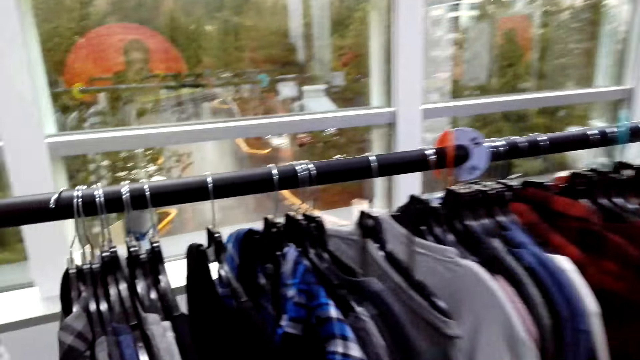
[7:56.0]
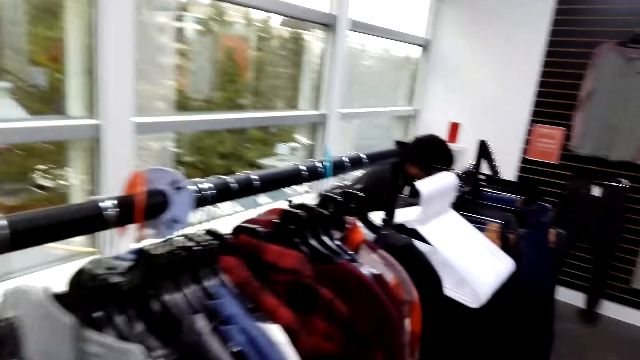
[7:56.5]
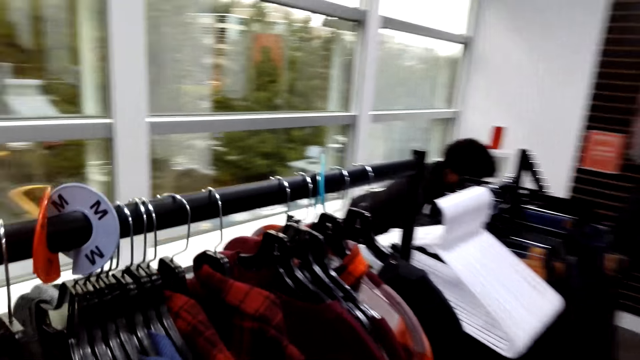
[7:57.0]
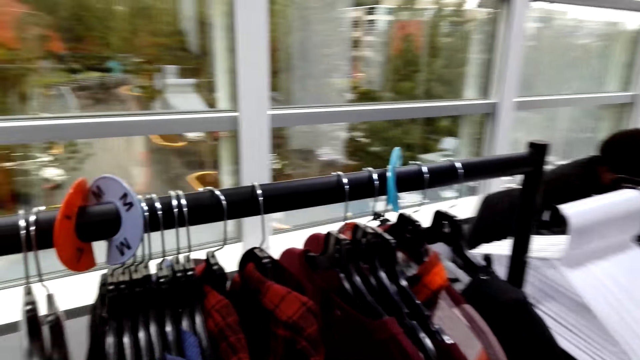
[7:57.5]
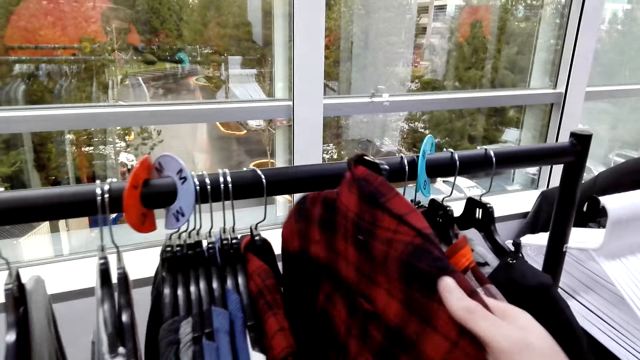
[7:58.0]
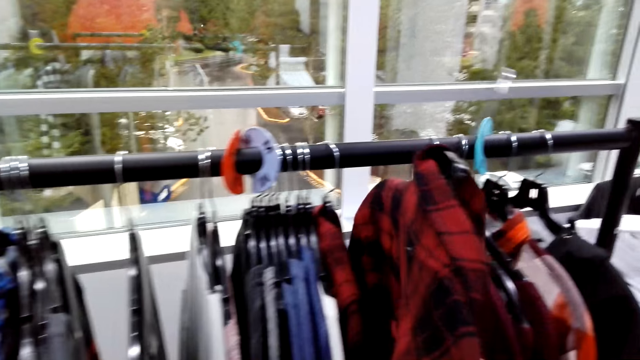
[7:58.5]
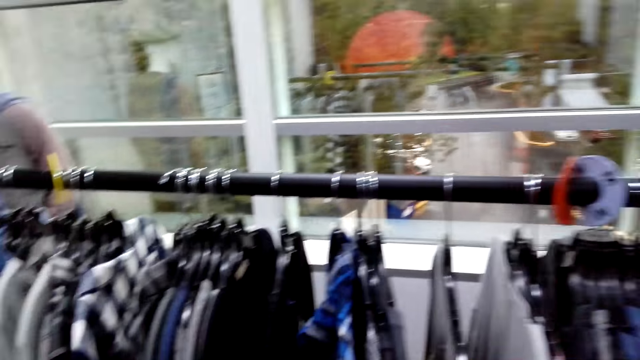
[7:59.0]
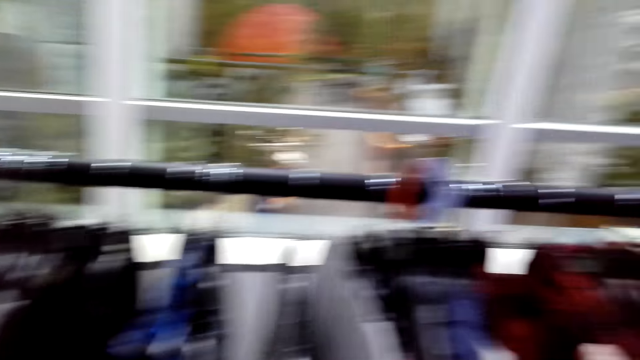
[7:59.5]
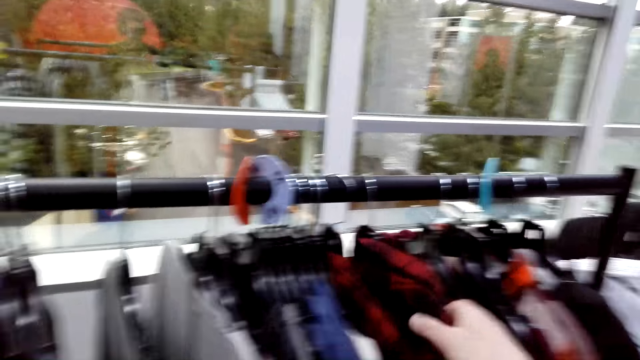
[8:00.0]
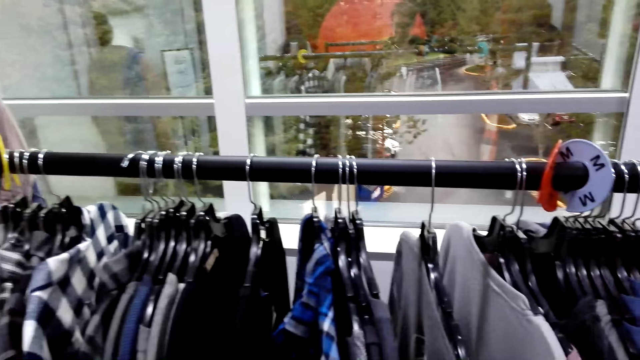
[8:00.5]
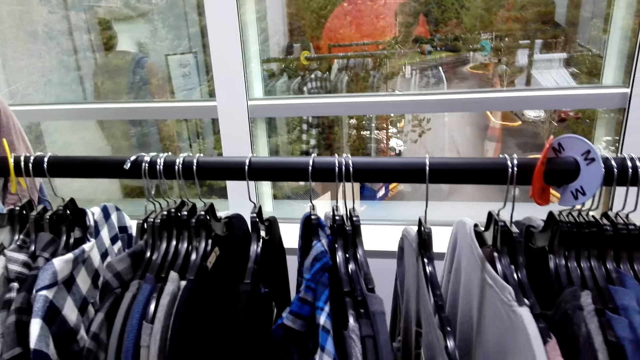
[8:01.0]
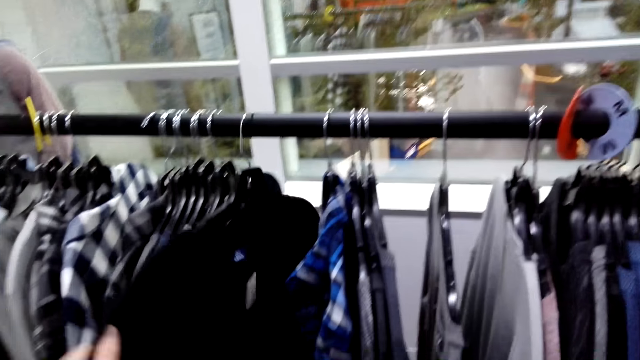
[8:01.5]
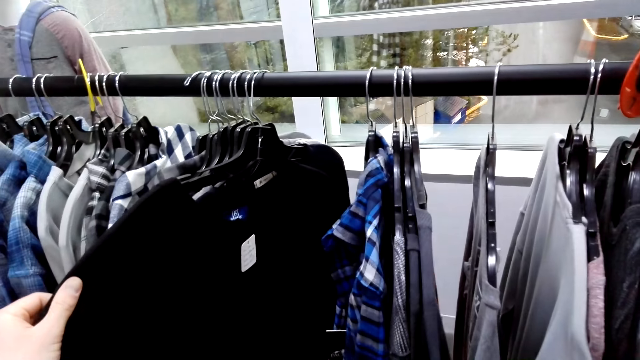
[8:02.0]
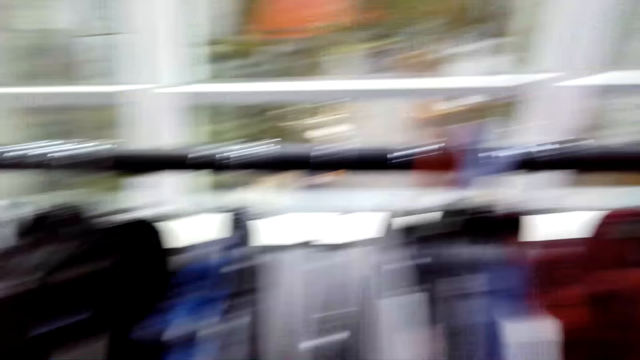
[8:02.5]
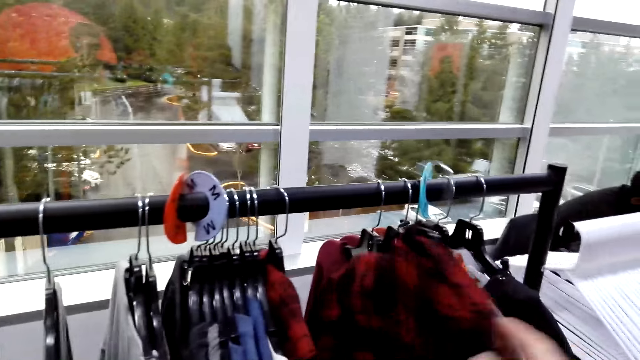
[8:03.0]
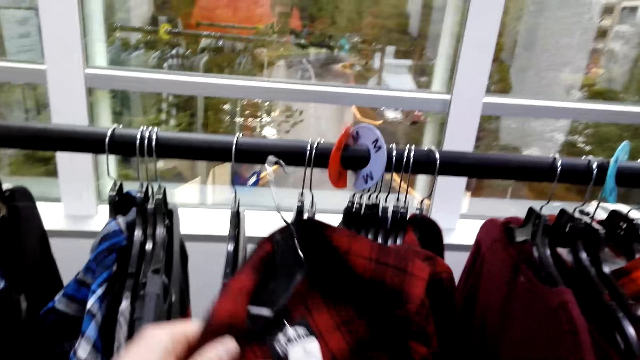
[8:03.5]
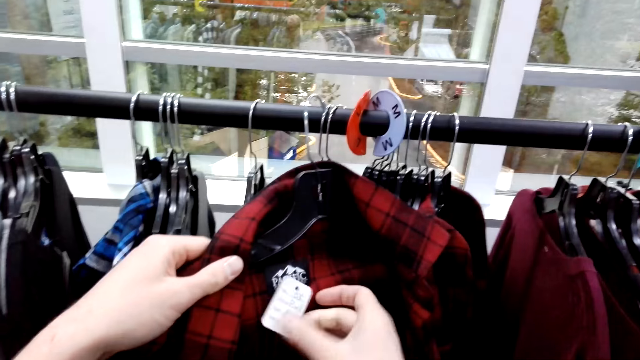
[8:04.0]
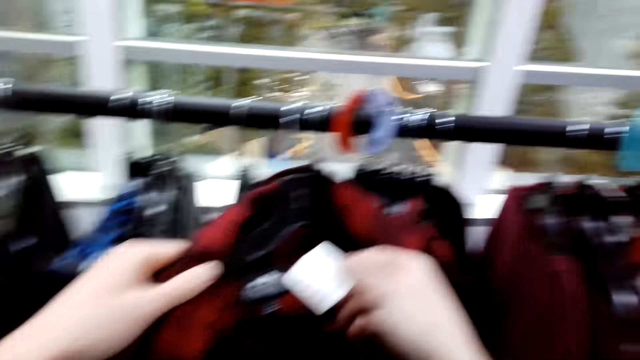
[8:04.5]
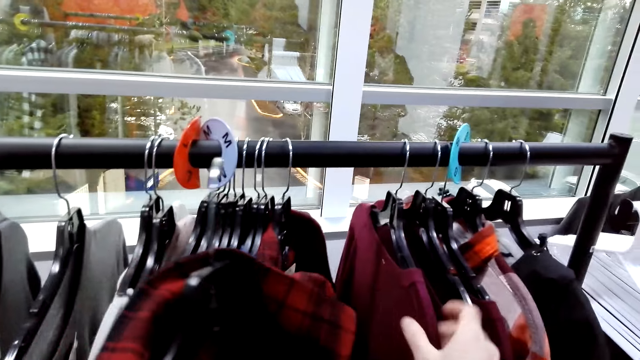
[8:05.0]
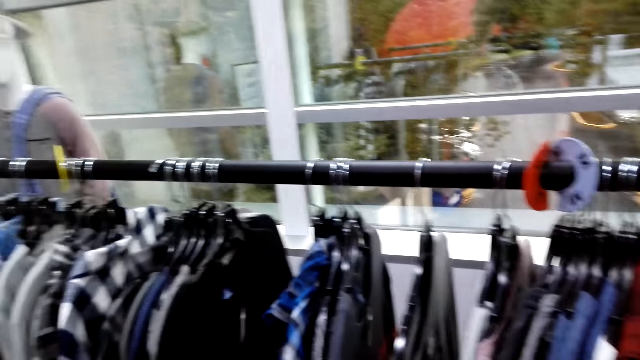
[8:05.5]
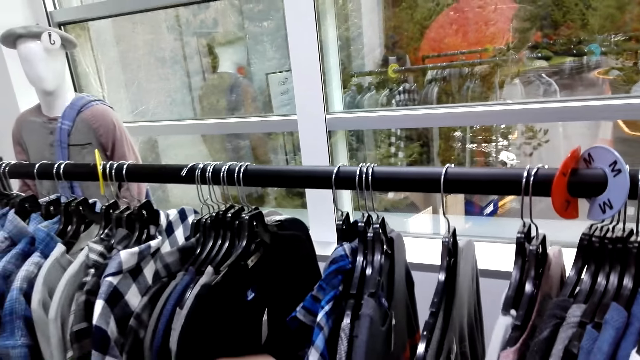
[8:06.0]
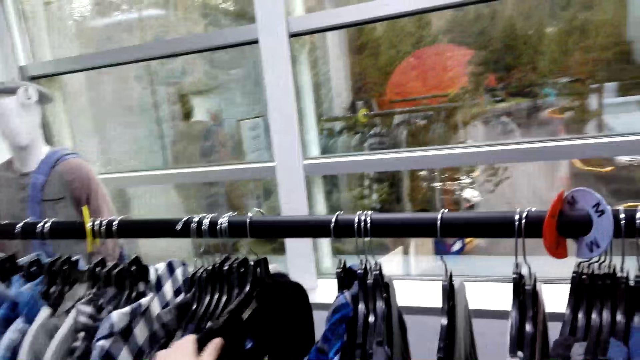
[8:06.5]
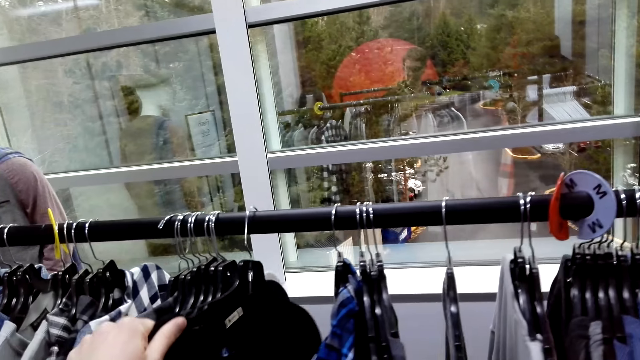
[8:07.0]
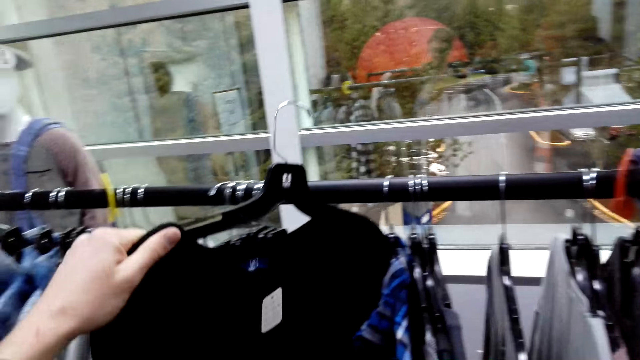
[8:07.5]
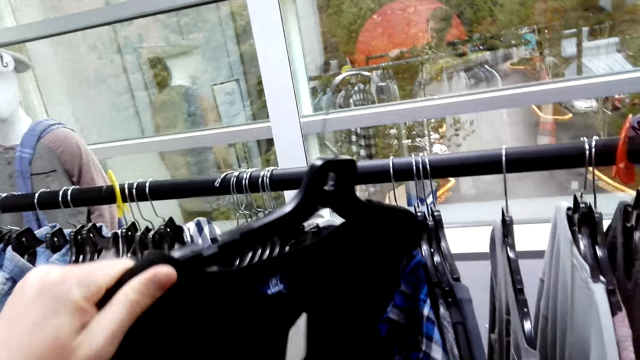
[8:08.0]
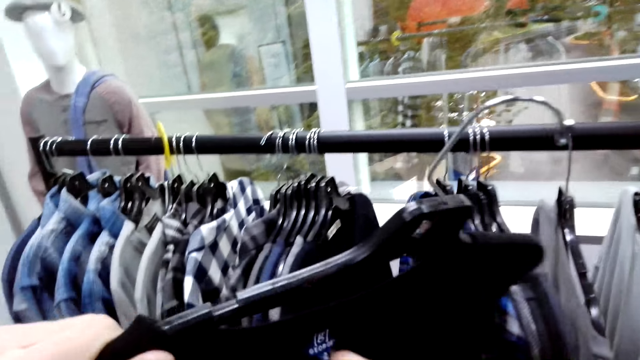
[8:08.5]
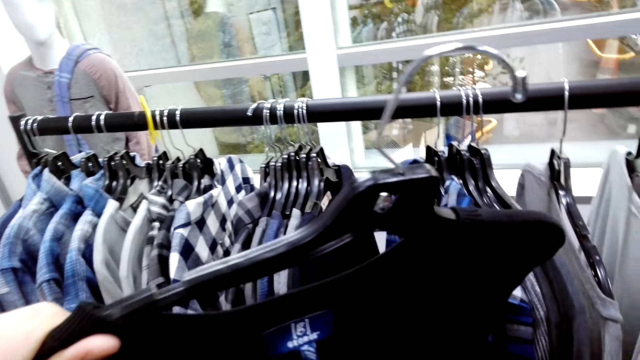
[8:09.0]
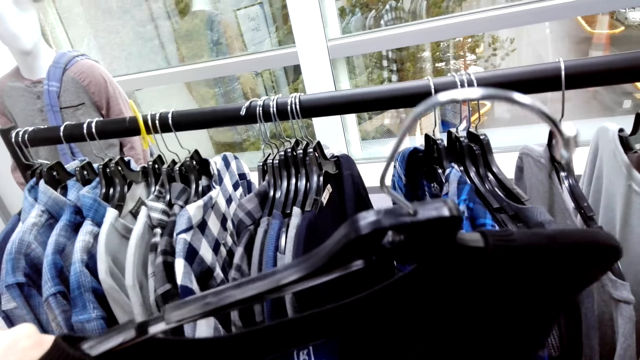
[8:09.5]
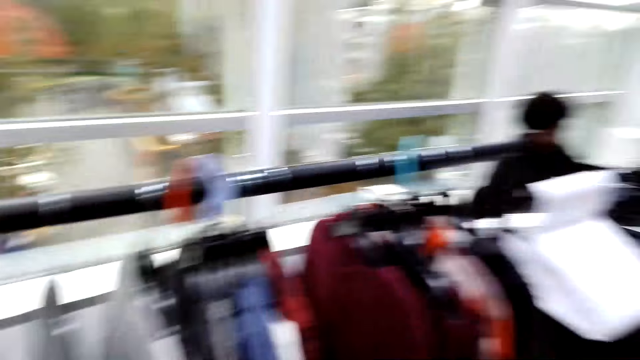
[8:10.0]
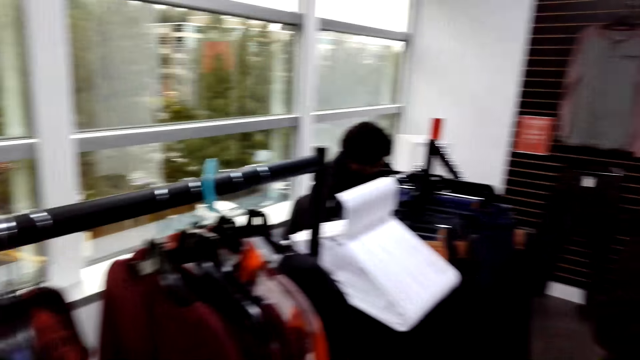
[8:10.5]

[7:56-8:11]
The camera wearer removes a shirt from a hanger stand. They put the shirt on the hanger stand. They hold a T-shirt. They check a shirt on a hanger. They hold a shirt. They pick a shirt on a hanger. They hold a shirt tag. They remove a T-shirt from the hanger stand. They look at the T-shirt.

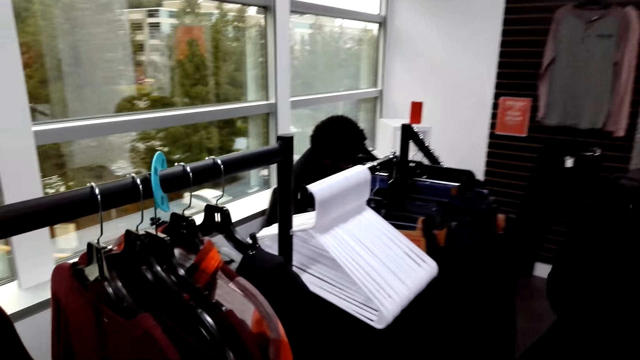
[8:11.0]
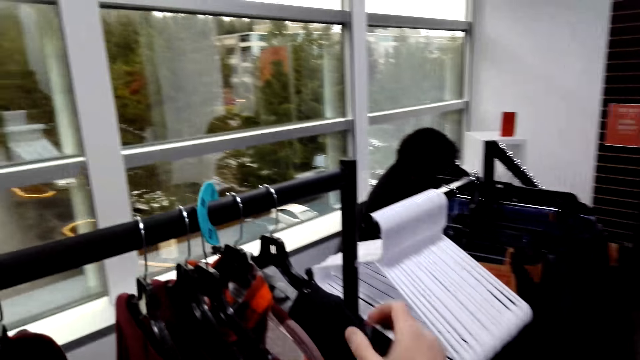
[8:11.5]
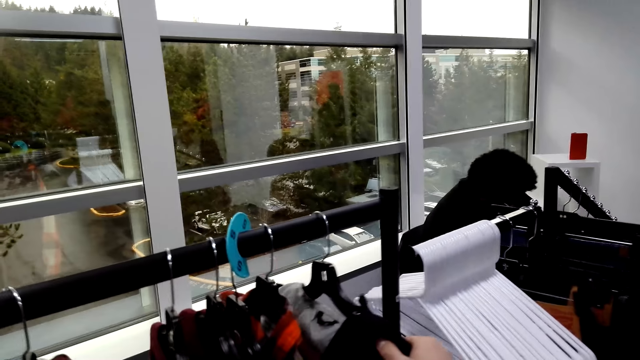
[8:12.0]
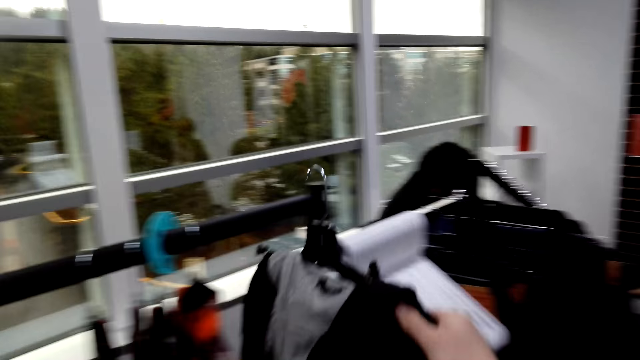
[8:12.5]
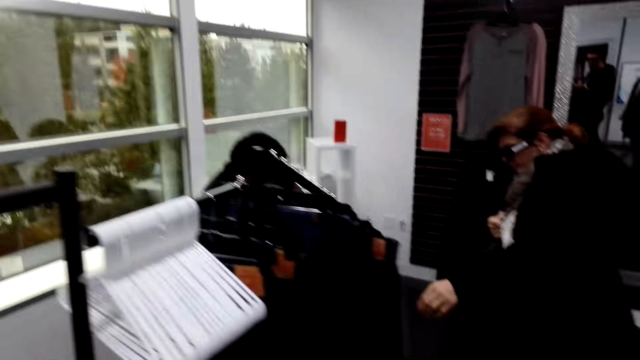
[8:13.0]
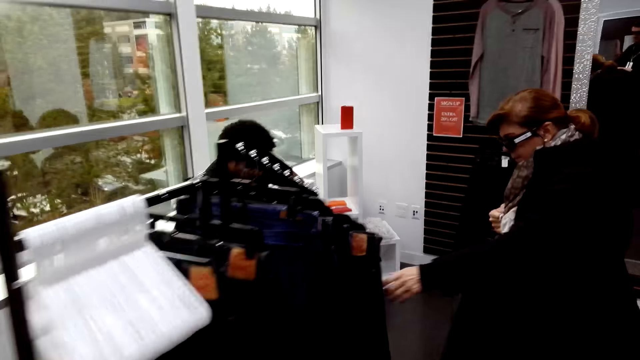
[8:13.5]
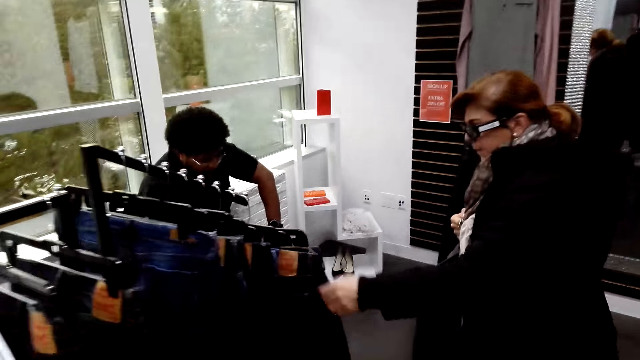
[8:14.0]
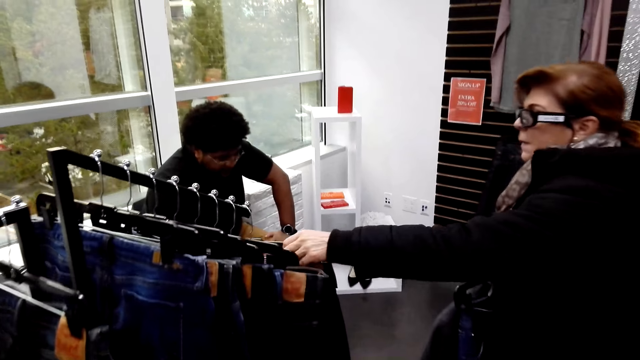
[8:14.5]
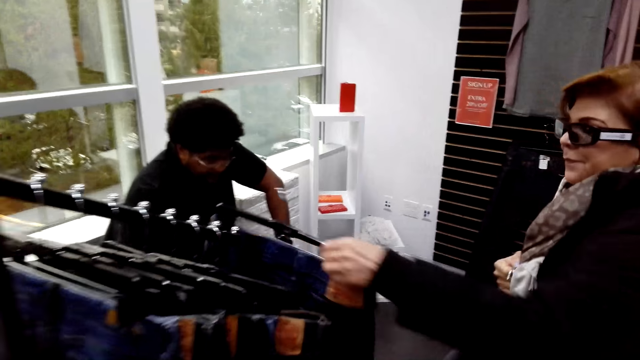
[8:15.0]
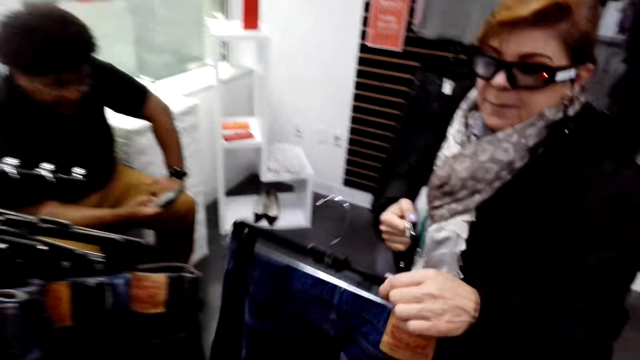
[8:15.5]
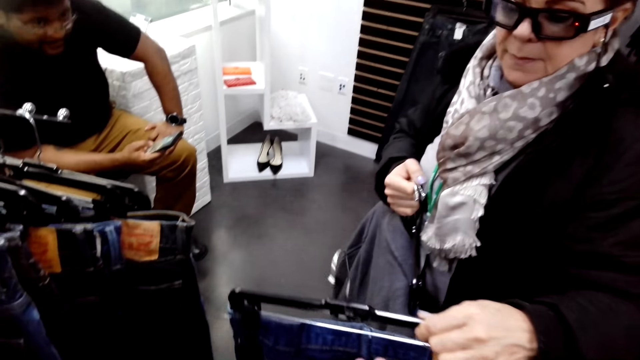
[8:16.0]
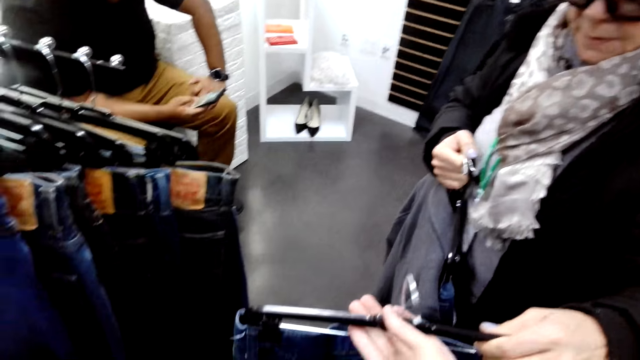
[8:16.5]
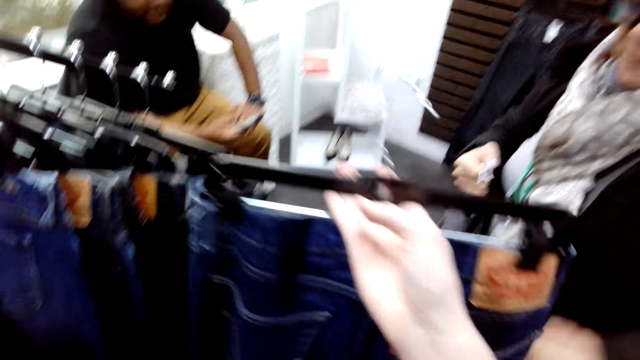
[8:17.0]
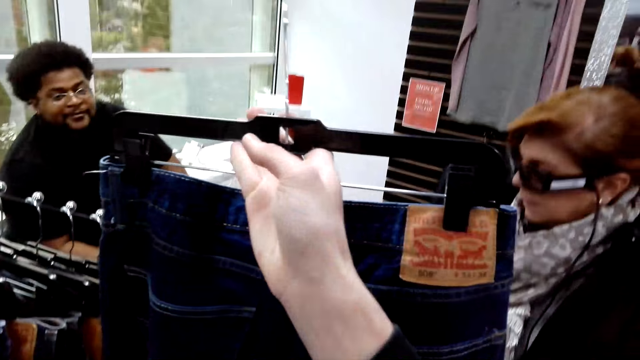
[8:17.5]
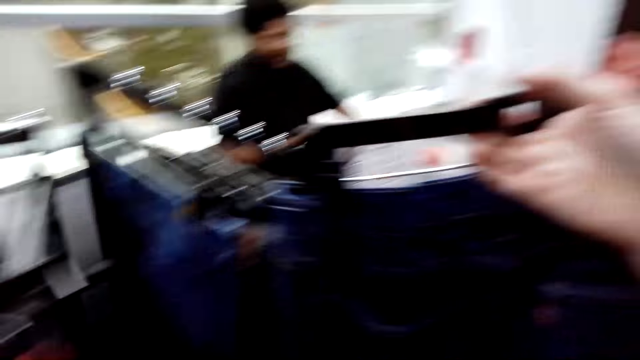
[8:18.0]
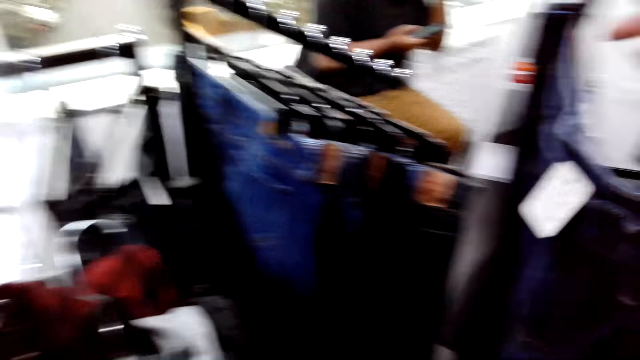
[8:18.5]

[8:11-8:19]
The camera wearer removes a shirt or jacket from a hanger stand. A woman removes jeans from the hanger stand. Another person holds a phone. The woman holds a sweater and the jeans. The woman gives the camera wearer the jeans.
